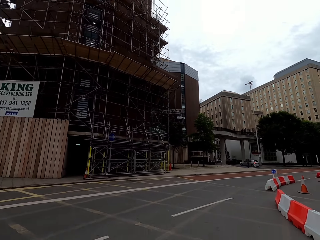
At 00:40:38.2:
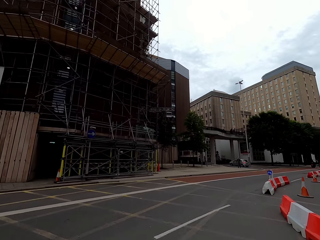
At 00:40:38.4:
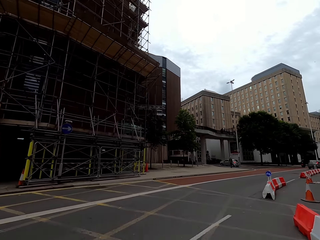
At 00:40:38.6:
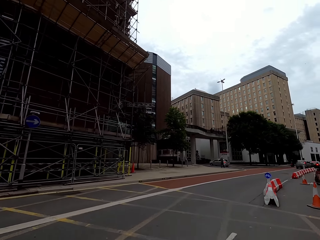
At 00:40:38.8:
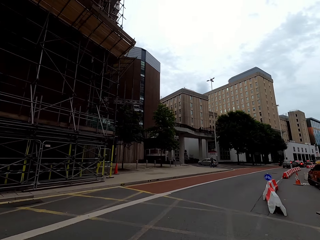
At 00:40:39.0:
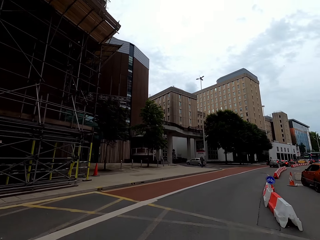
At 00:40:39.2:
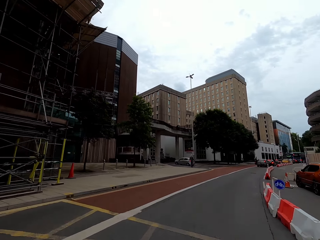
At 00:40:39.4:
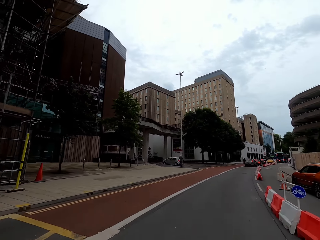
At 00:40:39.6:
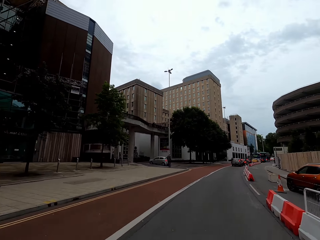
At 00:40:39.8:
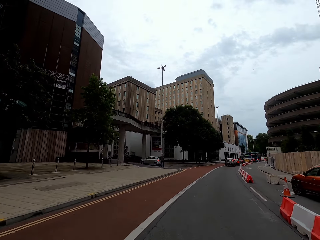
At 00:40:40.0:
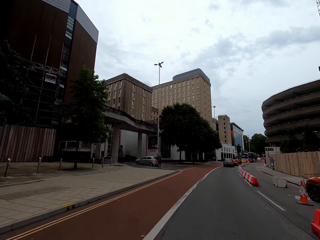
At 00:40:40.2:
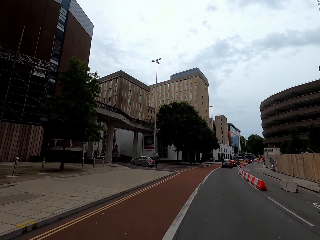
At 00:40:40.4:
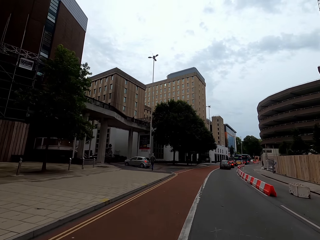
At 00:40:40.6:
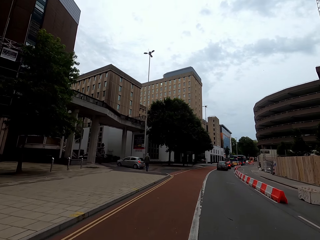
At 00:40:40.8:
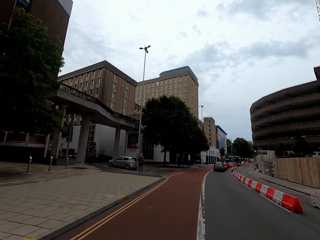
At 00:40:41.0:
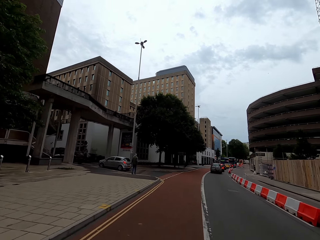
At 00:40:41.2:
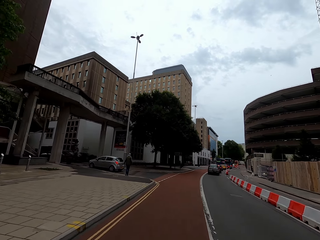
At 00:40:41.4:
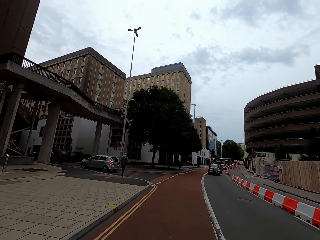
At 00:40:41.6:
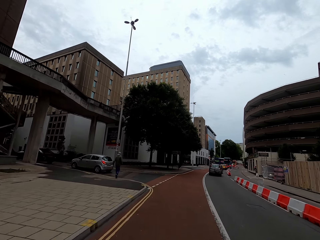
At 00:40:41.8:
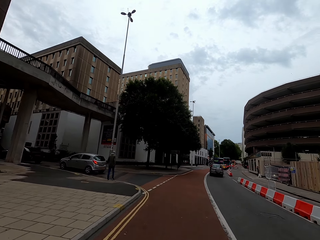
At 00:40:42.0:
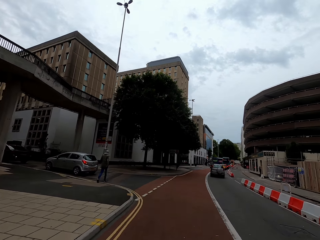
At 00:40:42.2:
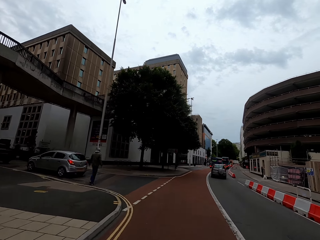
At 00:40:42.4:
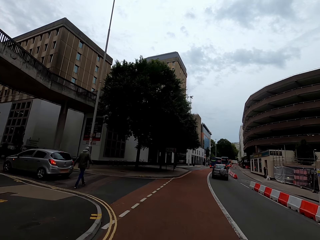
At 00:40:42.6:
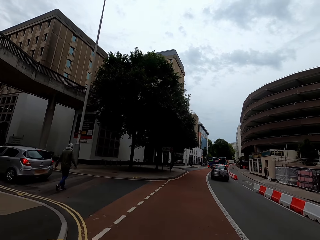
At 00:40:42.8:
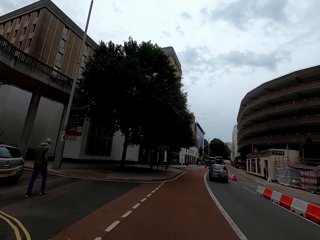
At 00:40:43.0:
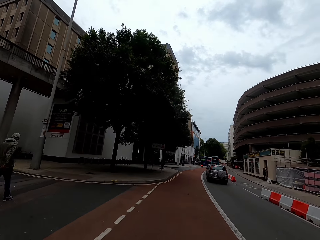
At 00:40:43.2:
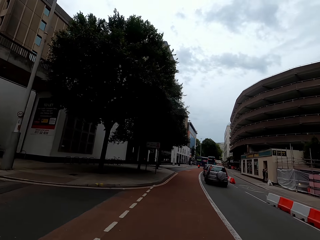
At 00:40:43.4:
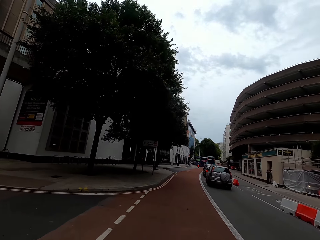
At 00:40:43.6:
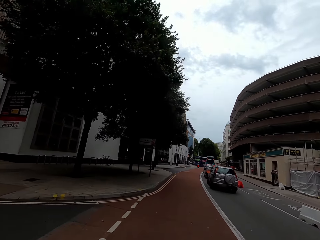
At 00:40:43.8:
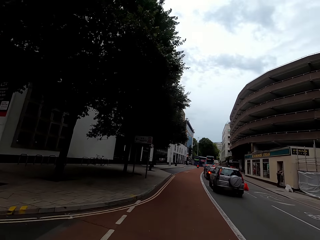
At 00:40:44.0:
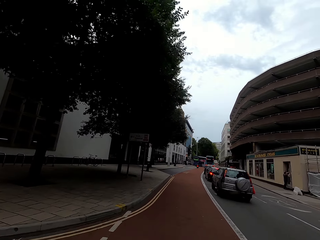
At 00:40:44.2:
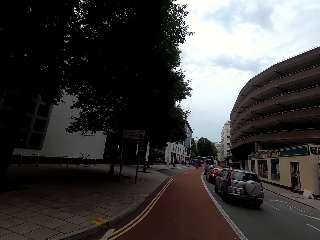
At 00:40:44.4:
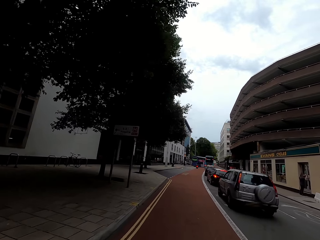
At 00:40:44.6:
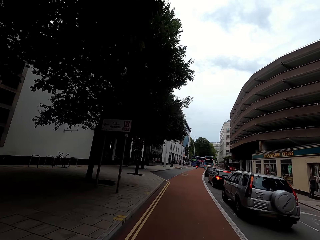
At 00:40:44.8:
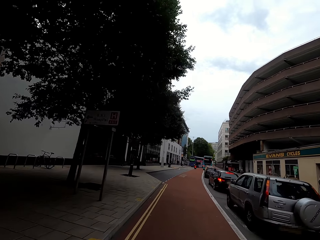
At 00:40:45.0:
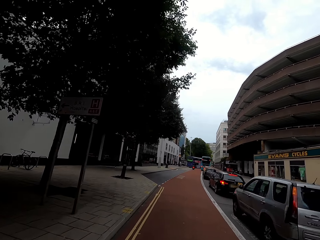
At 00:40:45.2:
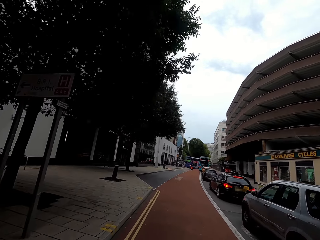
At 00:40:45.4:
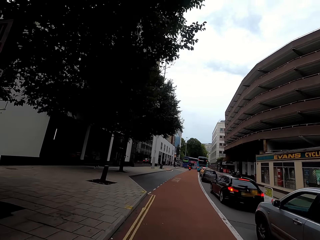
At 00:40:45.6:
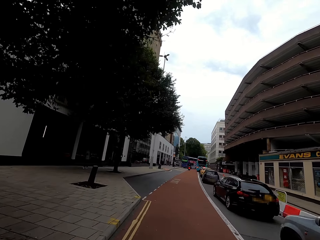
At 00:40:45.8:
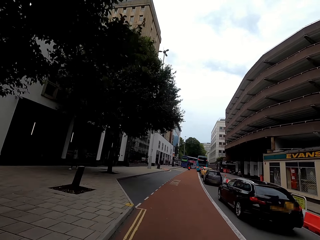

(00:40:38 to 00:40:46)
The camera wearer rides the bike. They turn right.

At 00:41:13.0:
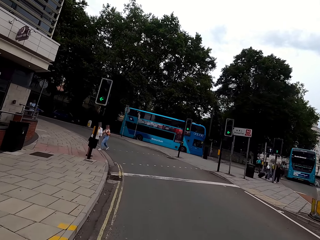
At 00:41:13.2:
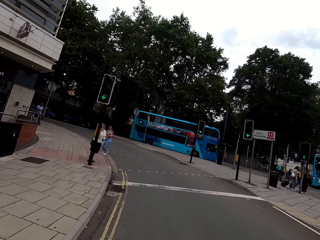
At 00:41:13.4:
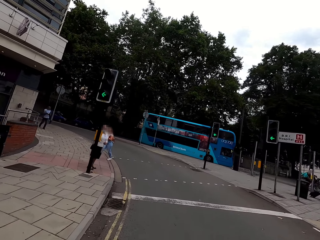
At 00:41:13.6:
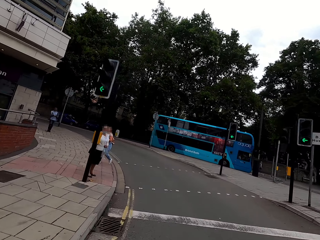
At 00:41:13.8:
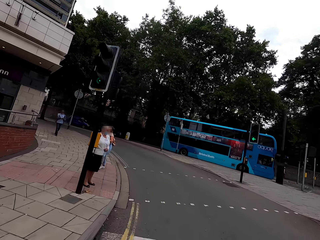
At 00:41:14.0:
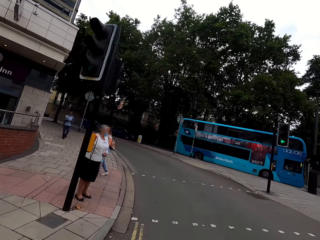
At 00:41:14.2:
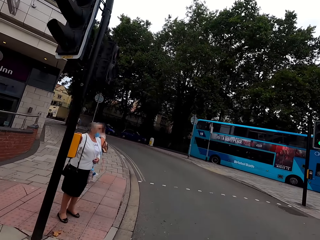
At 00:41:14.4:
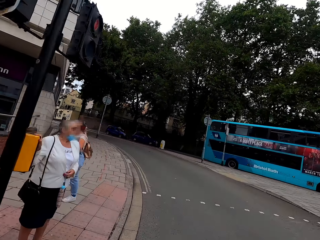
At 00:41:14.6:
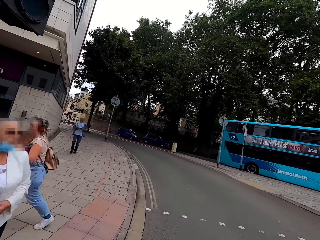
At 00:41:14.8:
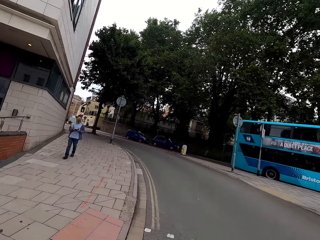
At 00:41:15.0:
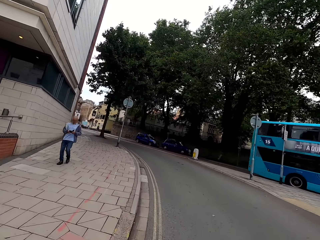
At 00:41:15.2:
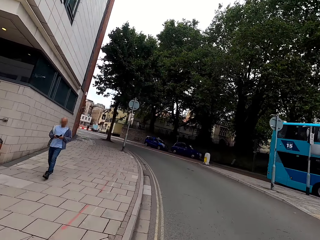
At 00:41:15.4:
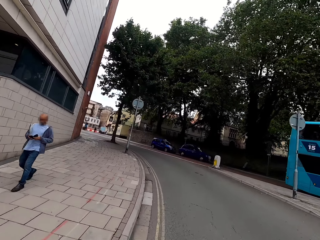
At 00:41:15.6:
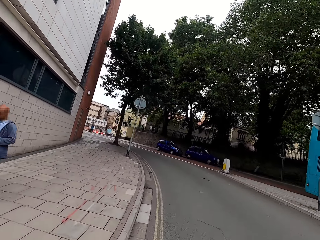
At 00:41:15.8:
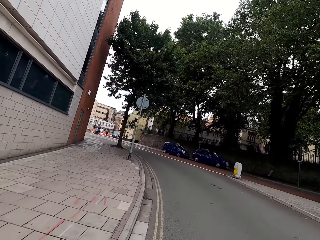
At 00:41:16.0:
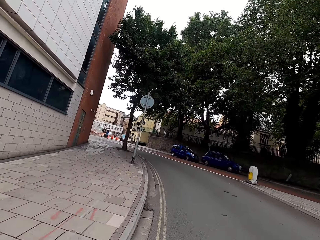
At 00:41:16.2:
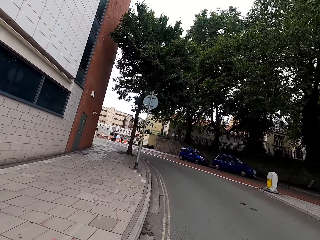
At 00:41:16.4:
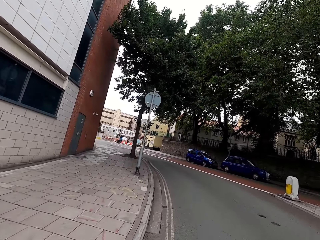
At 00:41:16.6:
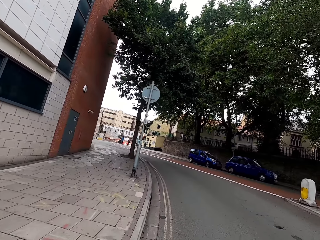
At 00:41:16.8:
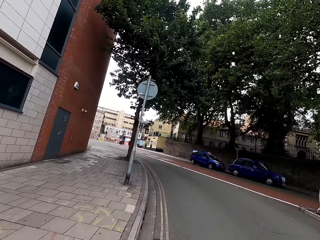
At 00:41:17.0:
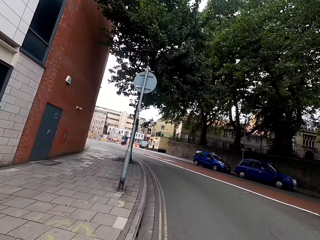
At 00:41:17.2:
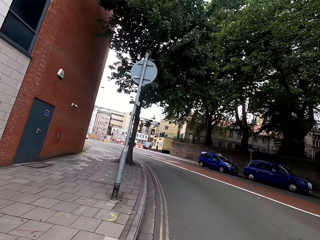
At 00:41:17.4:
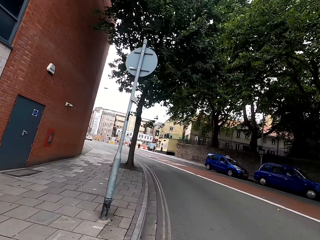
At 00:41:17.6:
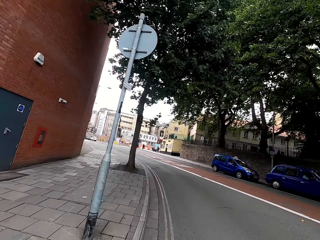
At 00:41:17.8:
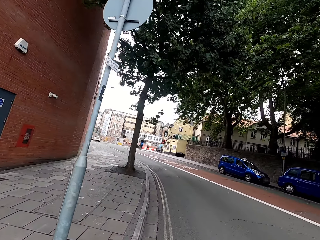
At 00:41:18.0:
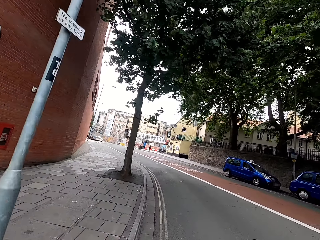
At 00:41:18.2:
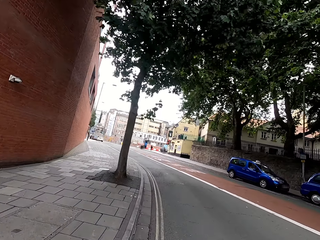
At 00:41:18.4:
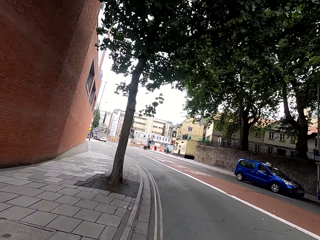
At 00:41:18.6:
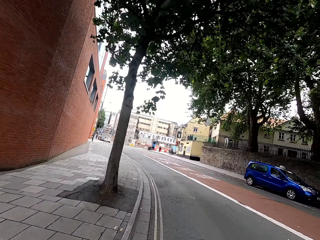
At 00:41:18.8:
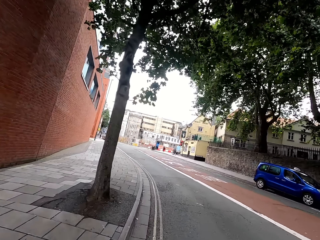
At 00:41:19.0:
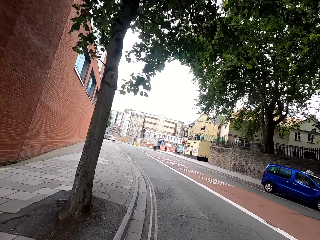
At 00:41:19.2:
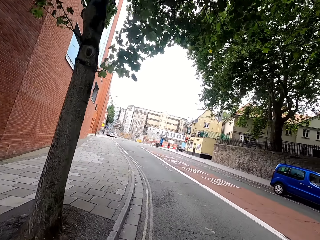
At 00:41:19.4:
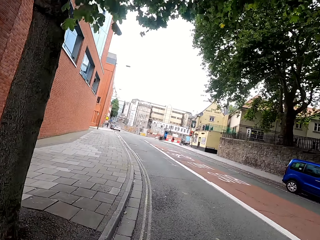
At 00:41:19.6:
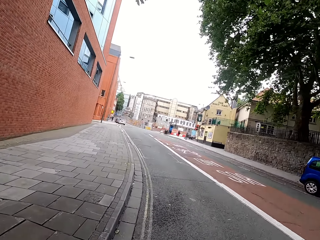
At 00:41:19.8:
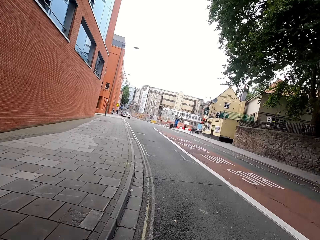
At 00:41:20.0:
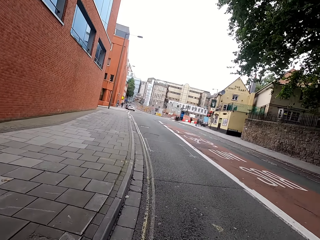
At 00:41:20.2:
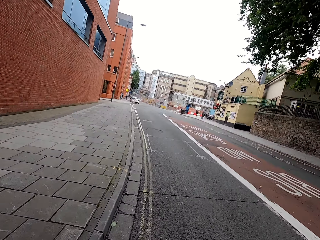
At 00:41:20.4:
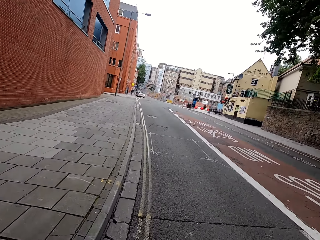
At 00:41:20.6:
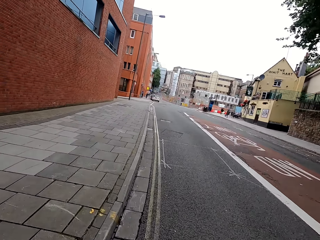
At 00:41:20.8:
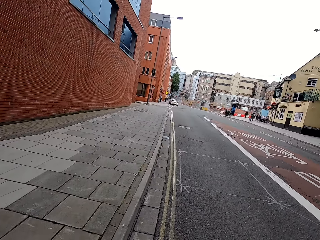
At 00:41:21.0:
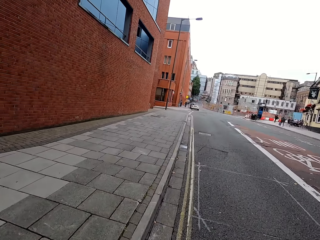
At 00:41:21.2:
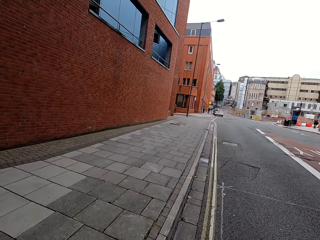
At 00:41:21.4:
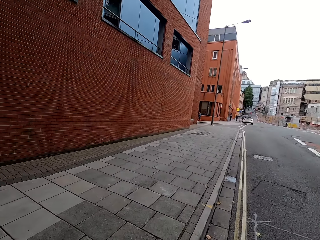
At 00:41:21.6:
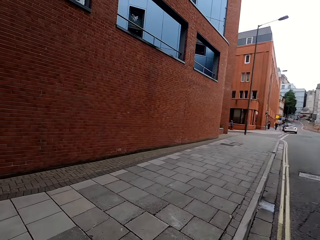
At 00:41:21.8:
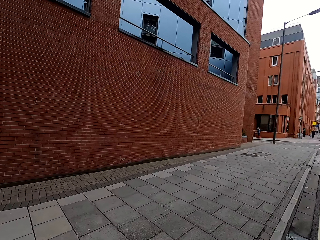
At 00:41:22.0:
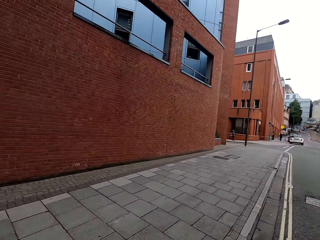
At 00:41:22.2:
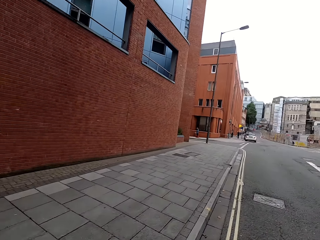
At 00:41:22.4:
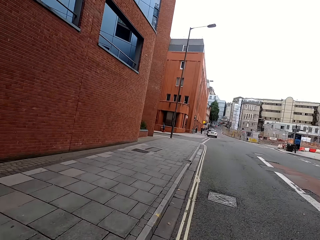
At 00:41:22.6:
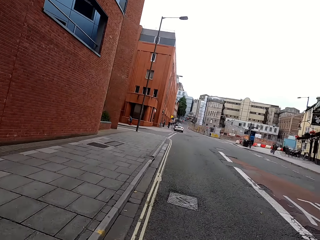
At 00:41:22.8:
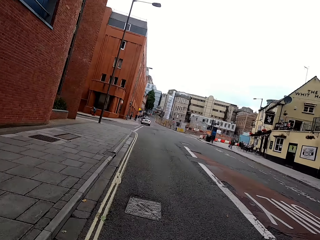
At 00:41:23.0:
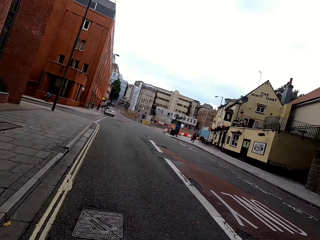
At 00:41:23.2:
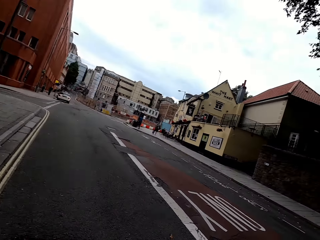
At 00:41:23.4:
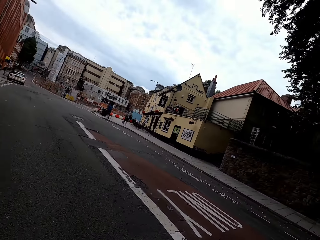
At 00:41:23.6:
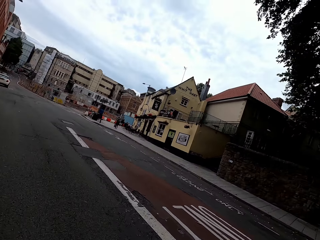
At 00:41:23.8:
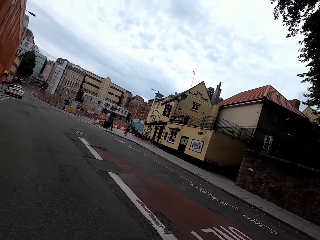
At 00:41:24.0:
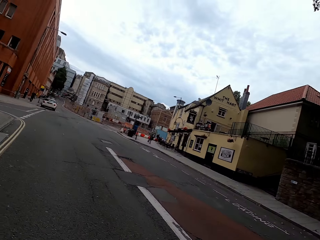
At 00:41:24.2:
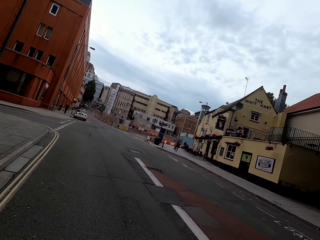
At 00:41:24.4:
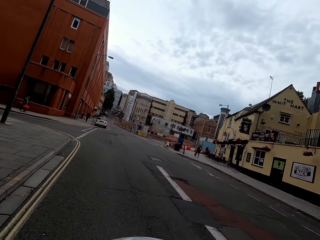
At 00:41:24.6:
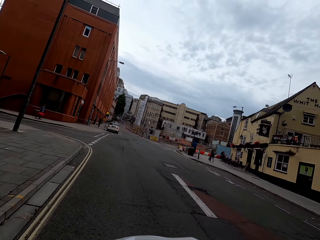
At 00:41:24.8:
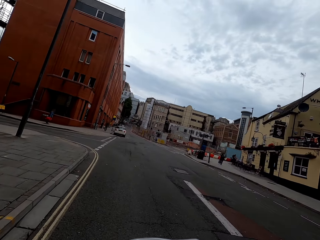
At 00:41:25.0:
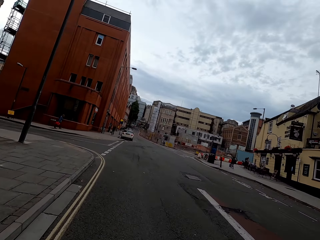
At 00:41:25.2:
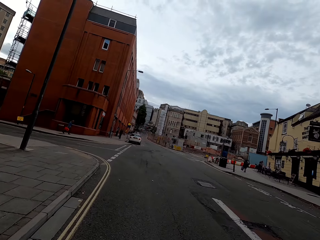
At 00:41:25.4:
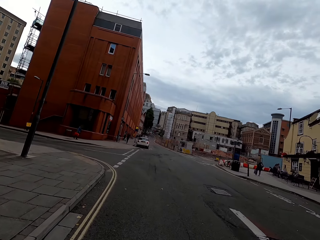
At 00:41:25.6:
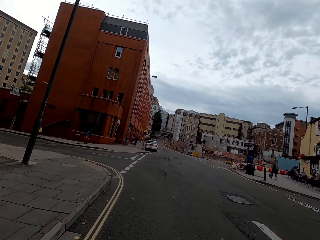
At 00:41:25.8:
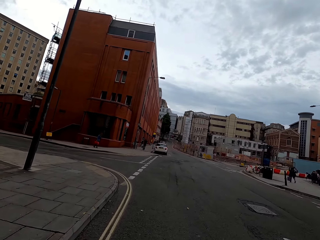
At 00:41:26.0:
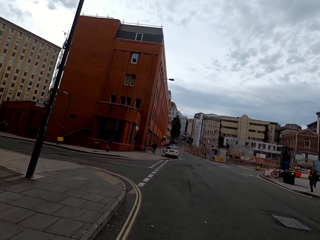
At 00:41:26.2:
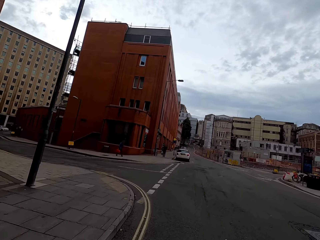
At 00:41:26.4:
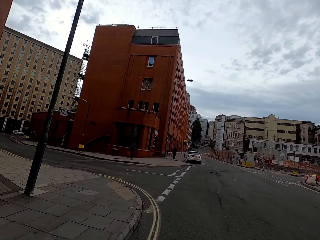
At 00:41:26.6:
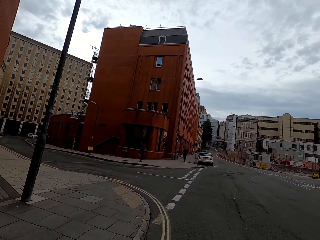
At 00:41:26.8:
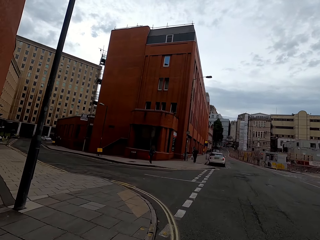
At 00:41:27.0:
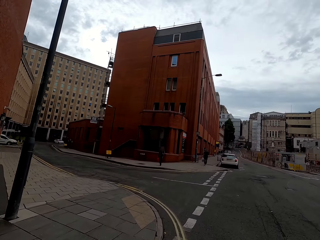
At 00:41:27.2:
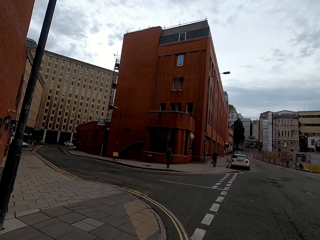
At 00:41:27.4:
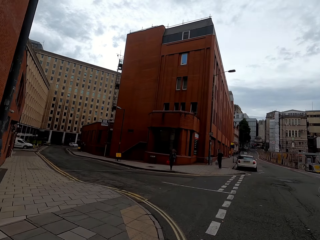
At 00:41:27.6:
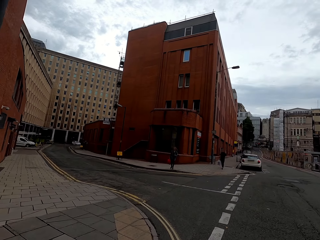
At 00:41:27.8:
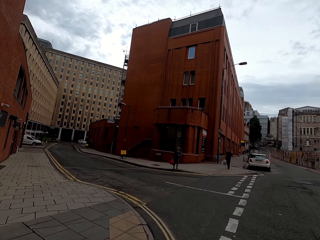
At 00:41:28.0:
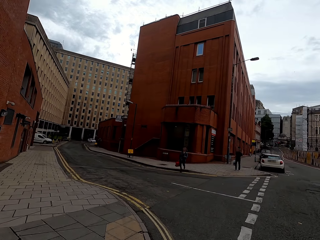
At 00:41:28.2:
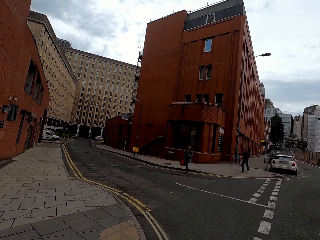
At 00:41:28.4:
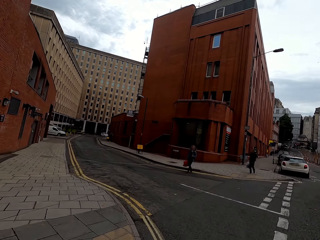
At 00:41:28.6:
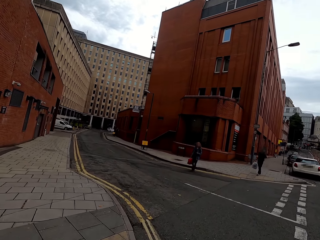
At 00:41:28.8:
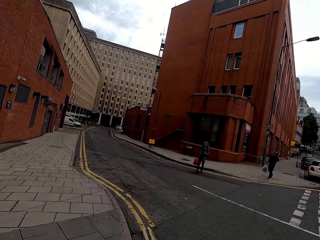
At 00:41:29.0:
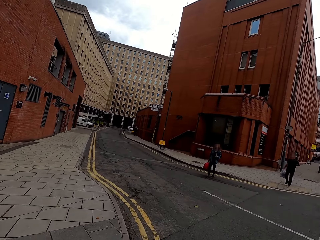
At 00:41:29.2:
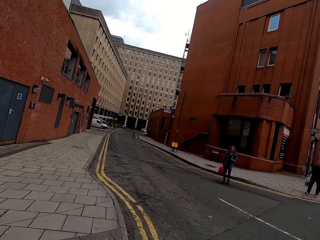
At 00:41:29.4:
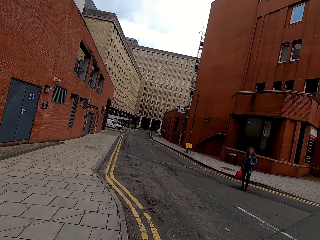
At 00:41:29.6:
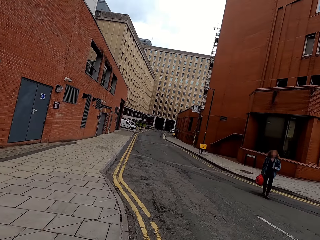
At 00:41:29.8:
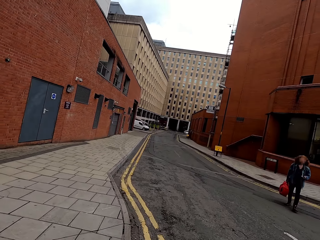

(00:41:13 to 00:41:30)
The camera wearer rides the bike on the road. They turn left. They look around. They ride the bike on the road.
